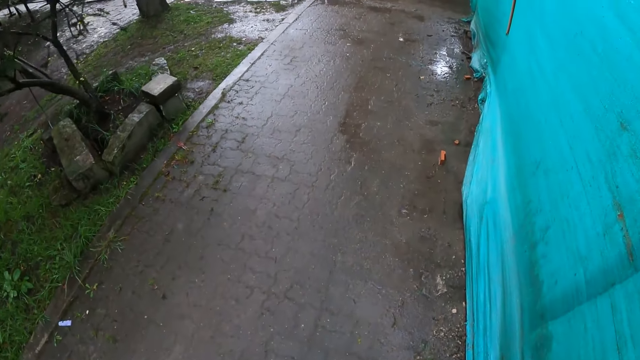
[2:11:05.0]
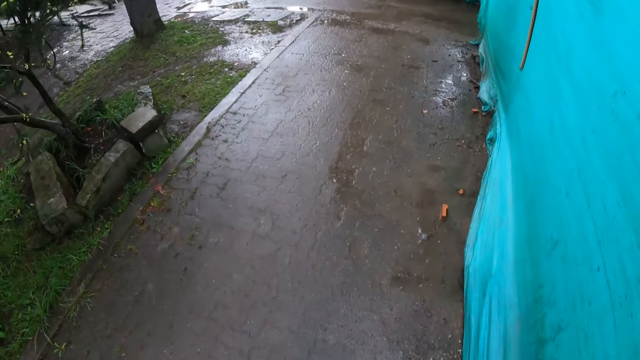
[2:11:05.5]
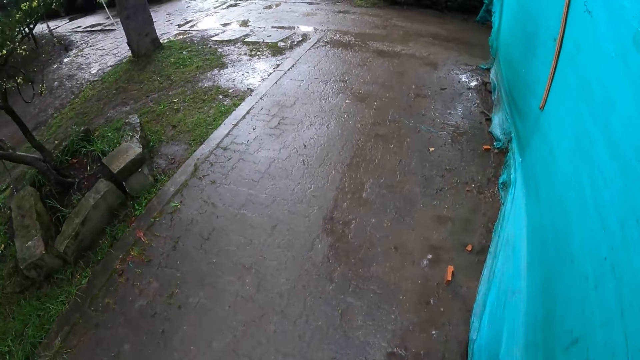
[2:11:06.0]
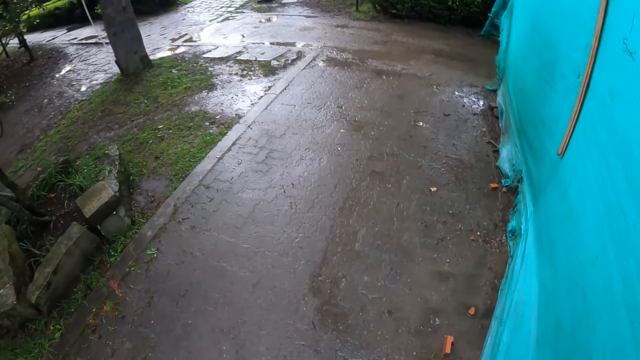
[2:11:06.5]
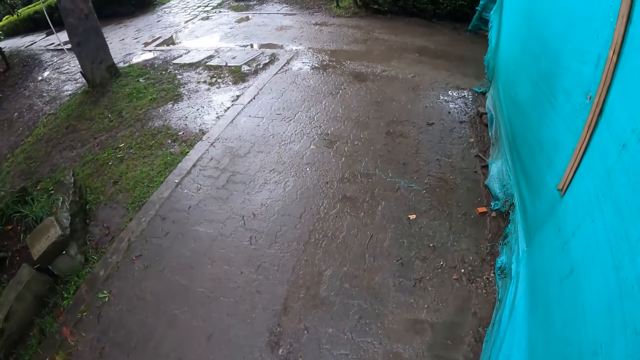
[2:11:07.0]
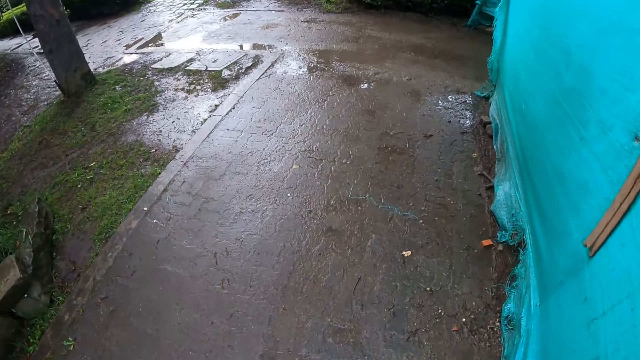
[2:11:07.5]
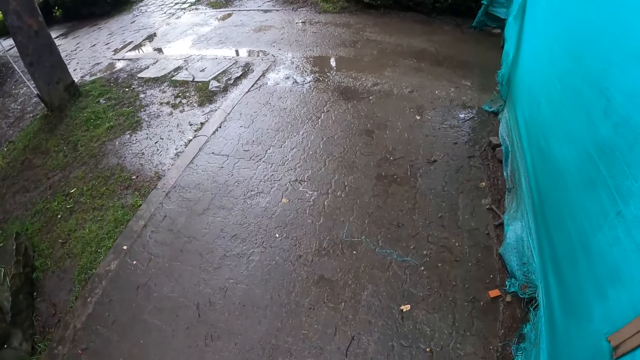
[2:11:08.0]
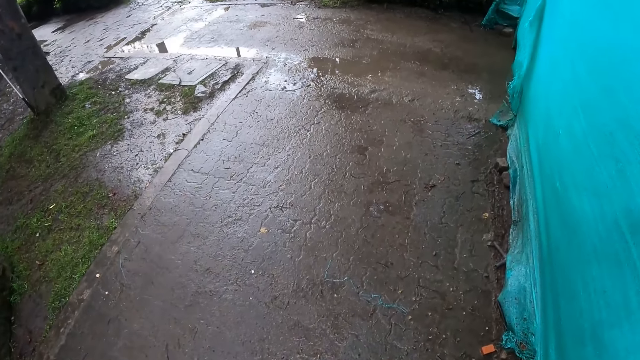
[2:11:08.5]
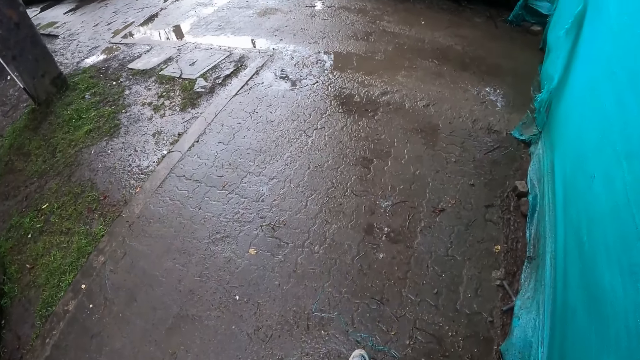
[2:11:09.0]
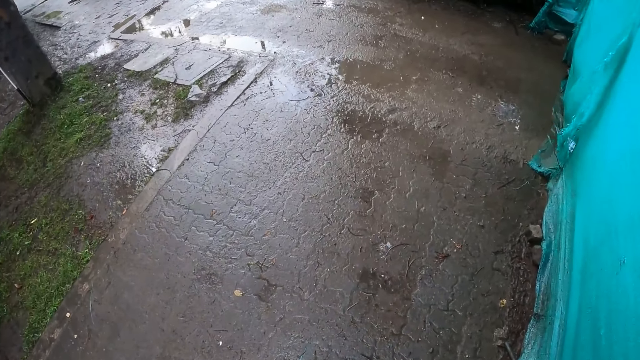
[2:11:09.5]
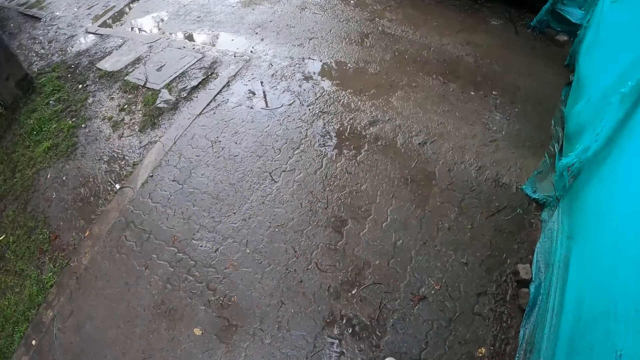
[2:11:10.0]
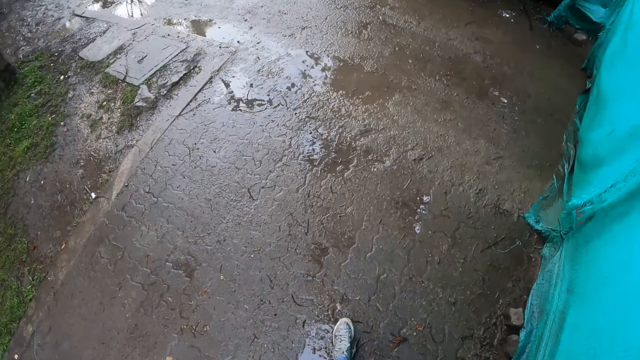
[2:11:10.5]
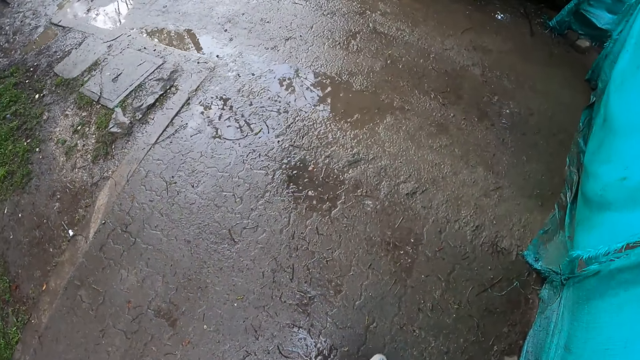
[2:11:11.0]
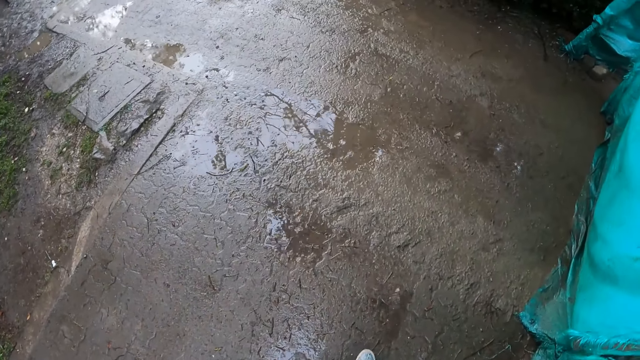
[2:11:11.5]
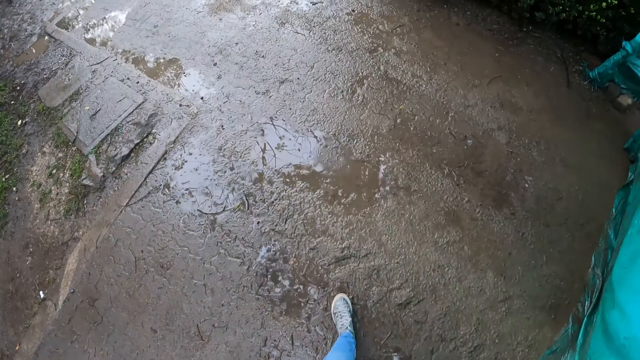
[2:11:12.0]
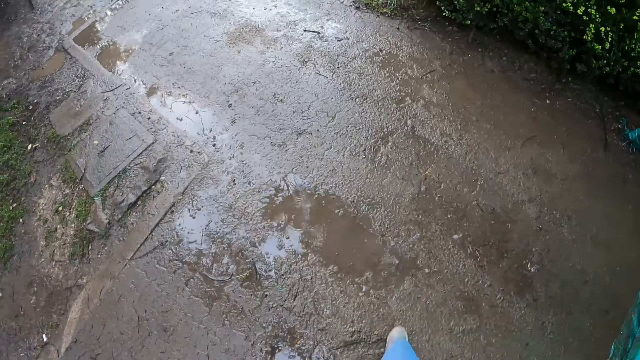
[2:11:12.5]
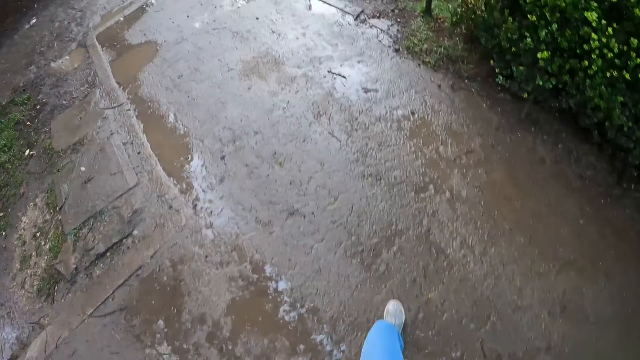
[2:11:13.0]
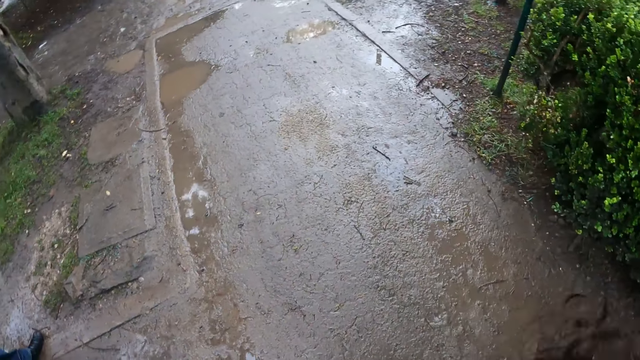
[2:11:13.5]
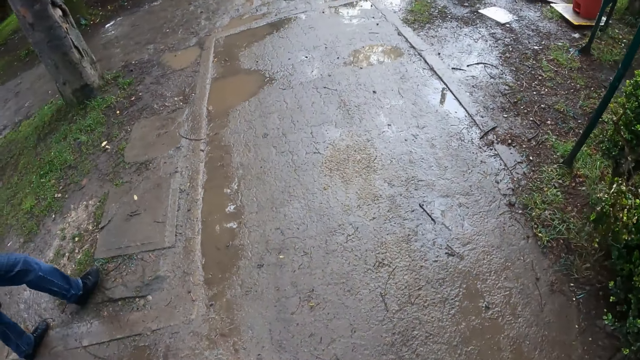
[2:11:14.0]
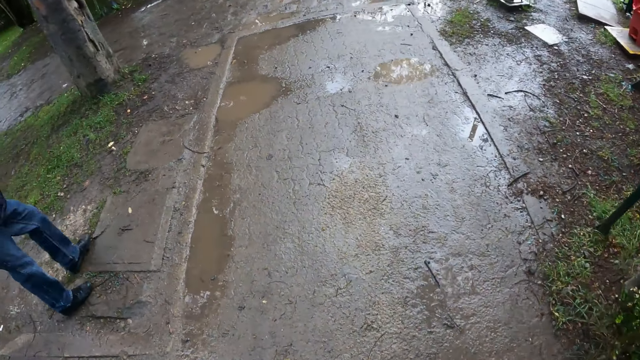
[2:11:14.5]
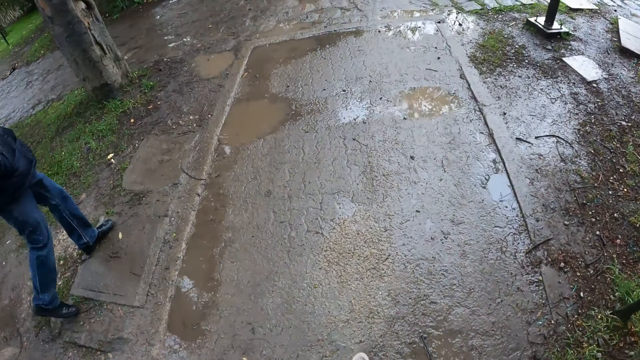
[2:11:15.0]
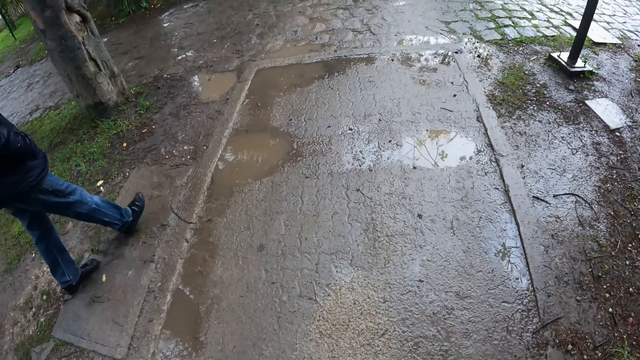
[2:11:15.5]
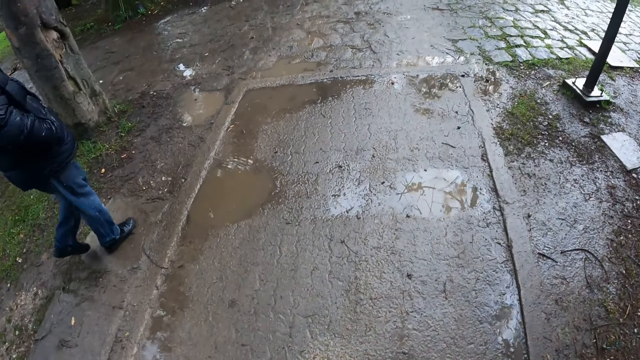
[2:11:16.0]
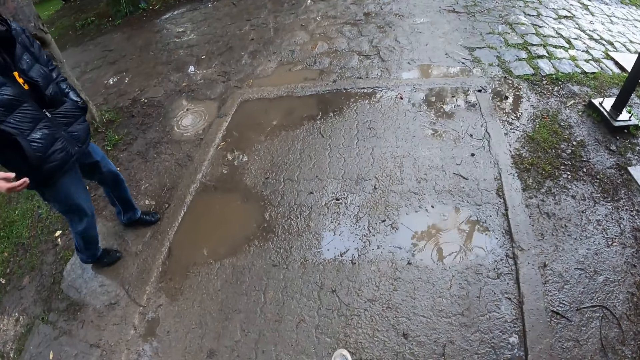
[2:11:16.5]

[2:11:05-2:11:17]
The camera wearer walks on a path.

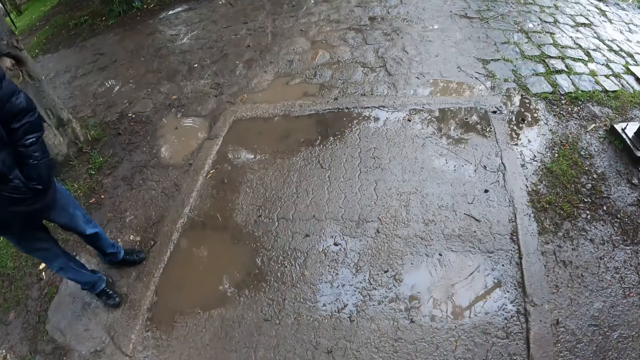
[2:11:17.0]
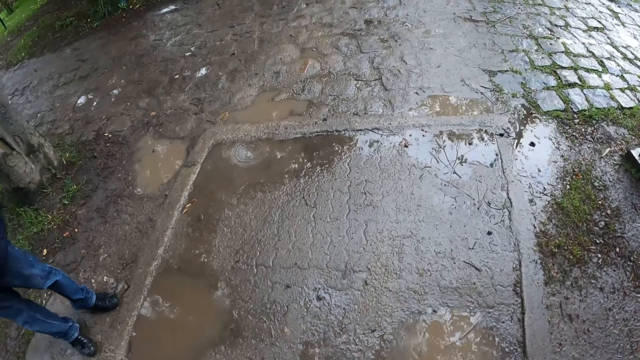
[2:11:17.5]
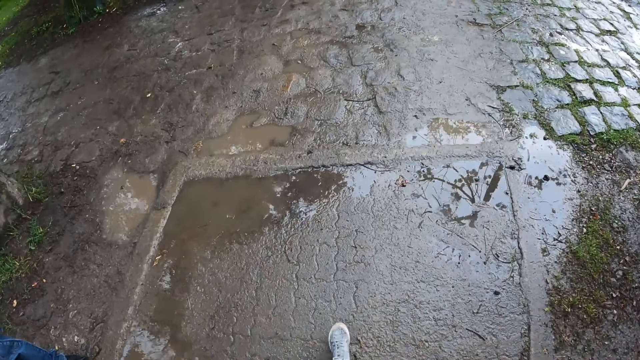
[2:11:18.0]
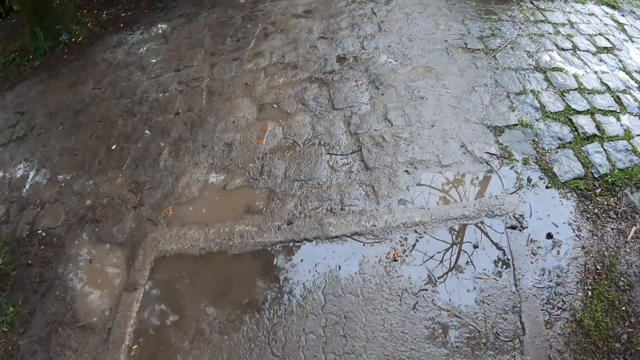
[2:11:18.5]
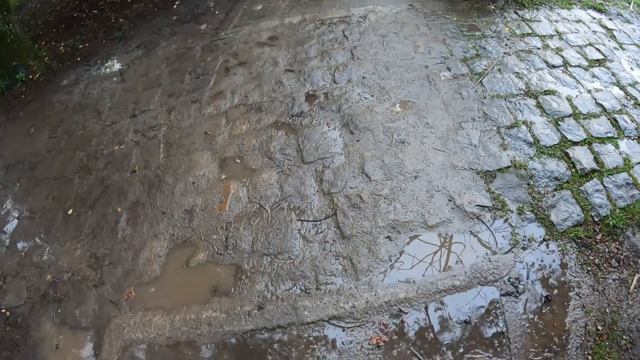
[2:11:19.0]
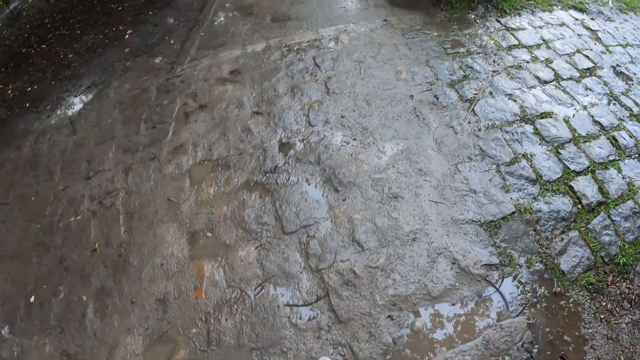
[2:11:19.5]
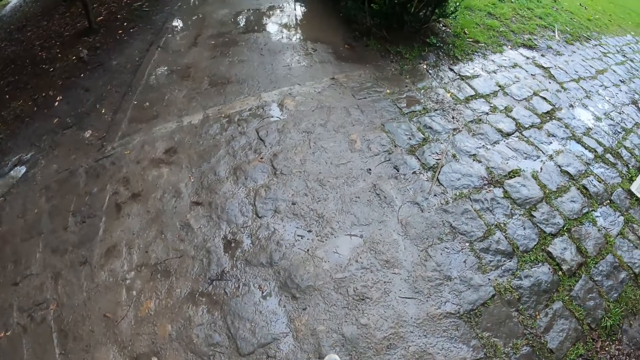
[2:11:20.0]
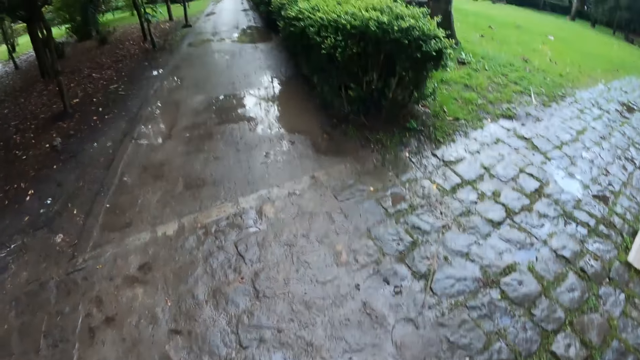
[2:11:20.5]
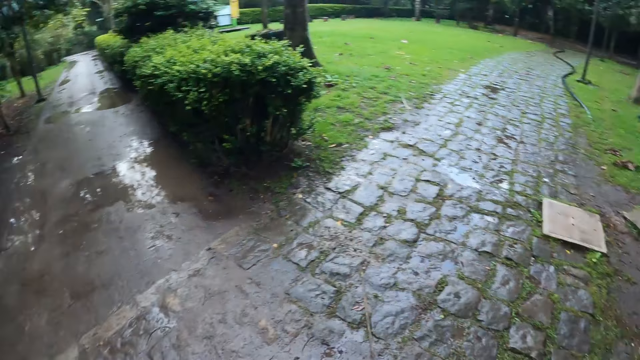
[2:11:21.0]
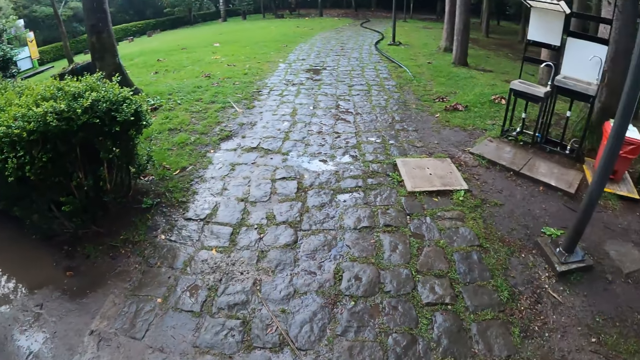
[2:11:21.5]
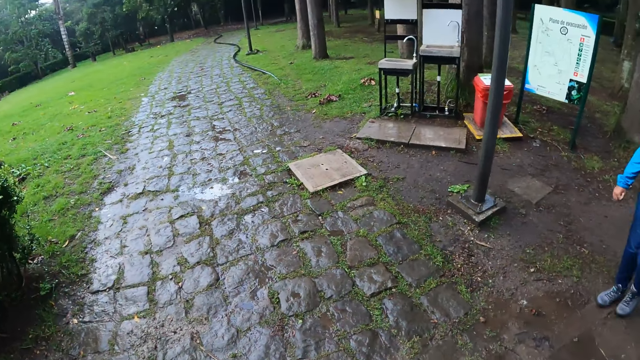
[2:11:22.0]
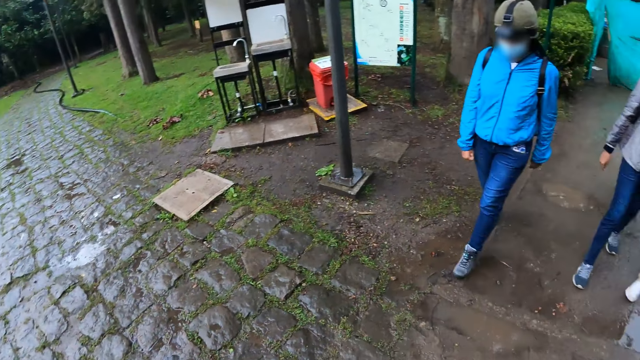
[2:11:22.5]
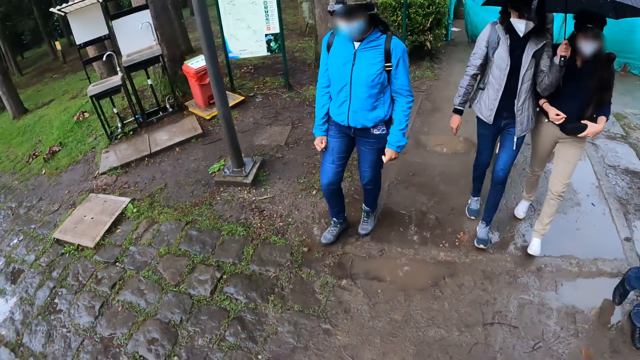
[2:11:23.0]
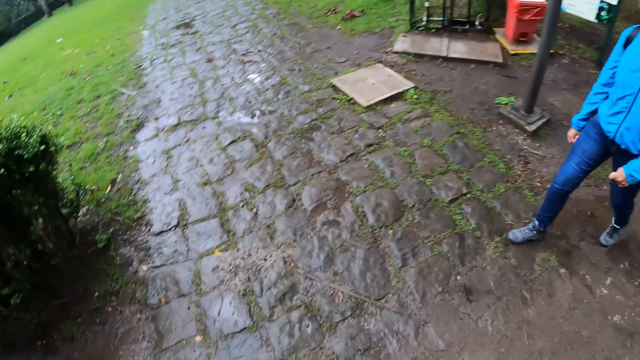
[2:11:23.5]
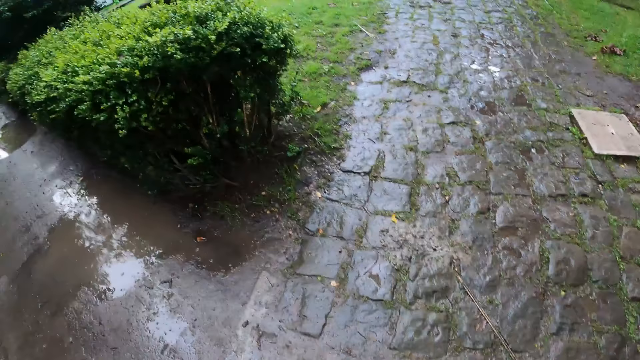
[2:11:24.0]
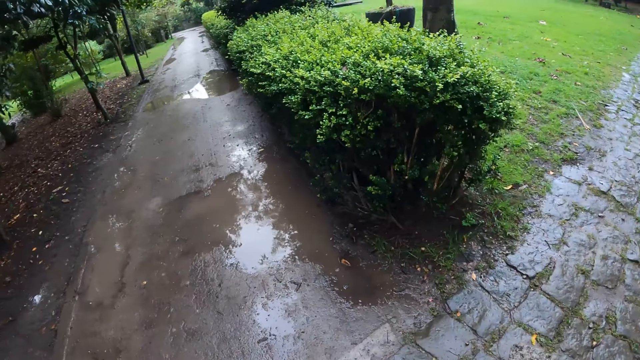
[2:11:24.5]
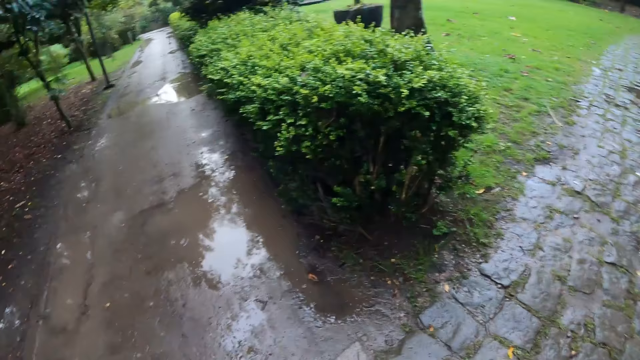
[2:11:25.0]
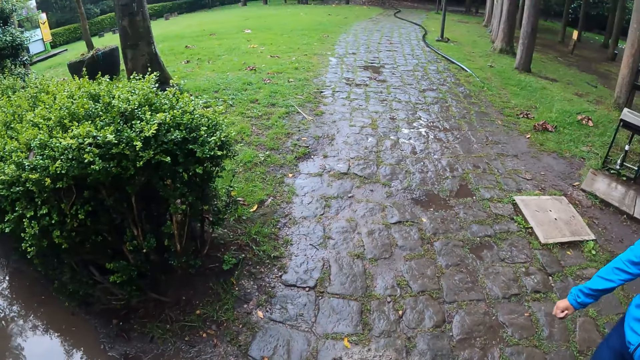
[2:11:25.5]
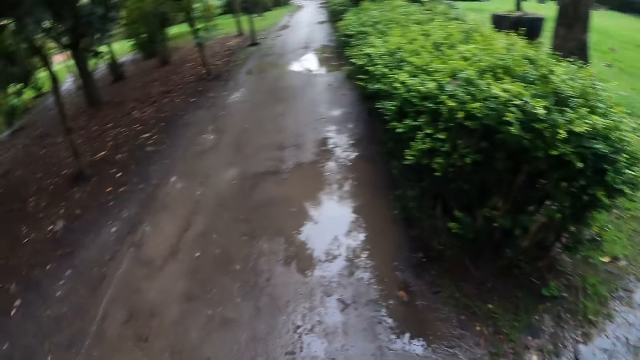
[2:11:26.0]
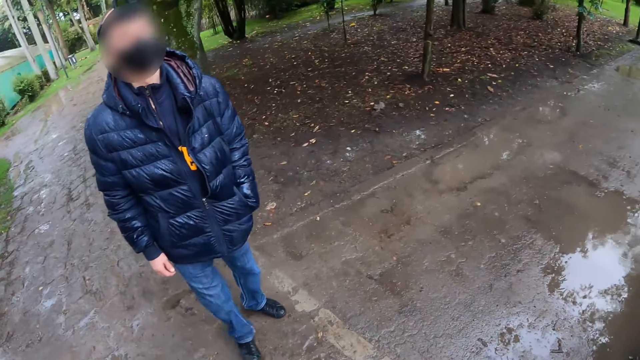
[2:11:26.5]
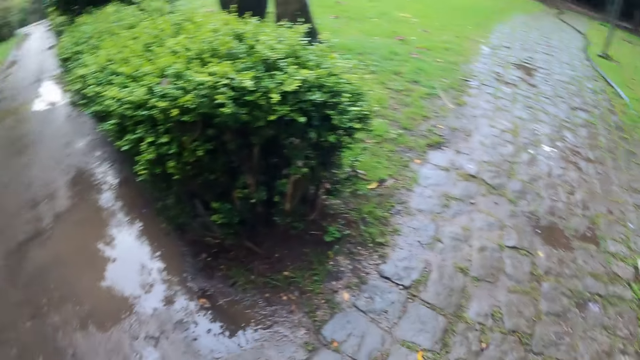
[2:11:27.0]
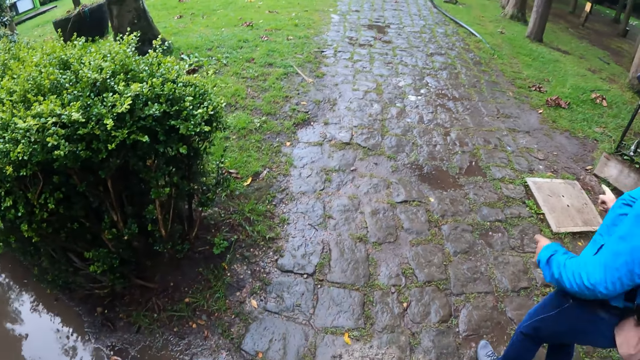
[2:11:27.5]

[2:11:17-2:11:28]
A lady walks on the path.
